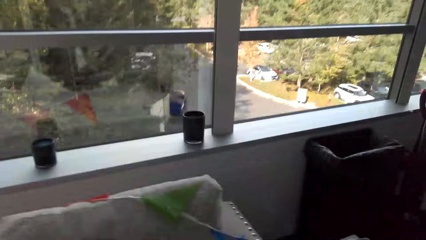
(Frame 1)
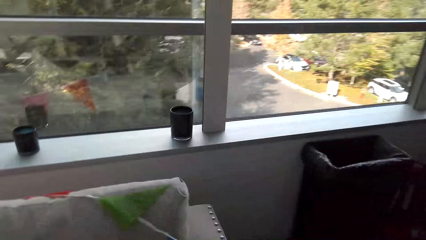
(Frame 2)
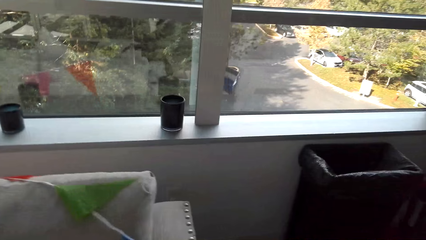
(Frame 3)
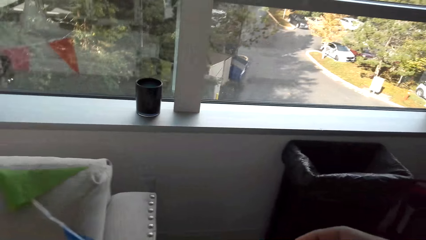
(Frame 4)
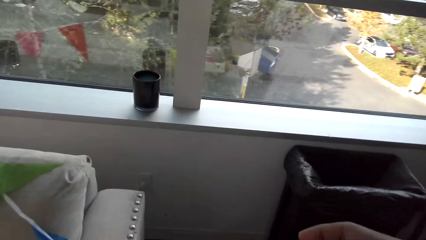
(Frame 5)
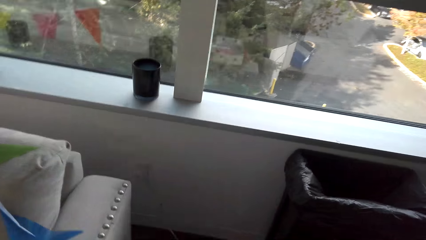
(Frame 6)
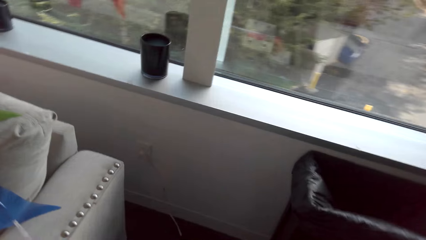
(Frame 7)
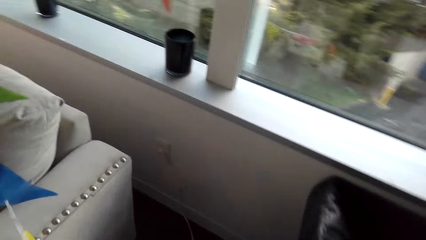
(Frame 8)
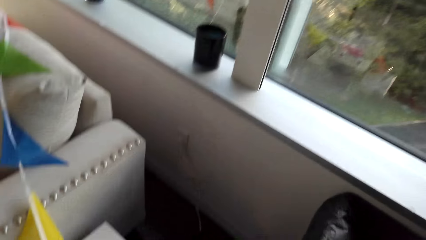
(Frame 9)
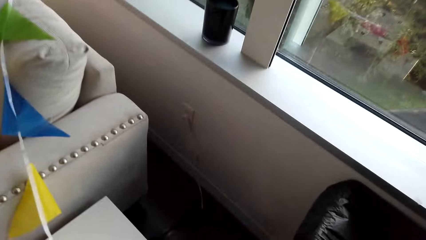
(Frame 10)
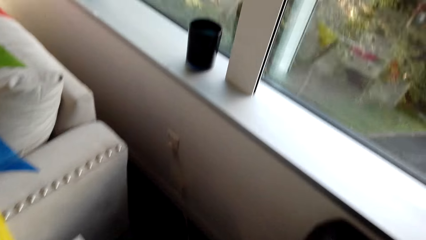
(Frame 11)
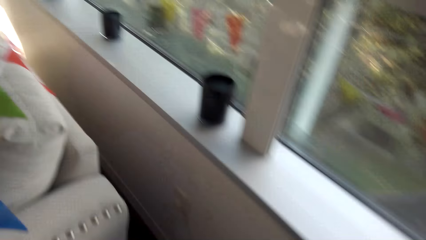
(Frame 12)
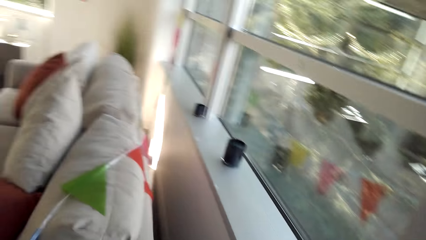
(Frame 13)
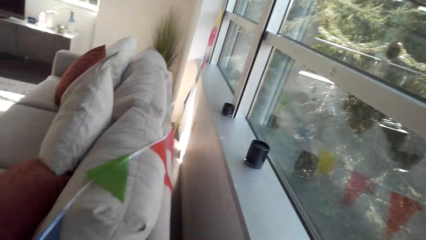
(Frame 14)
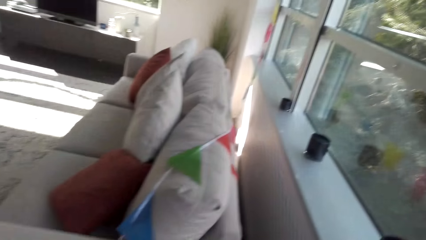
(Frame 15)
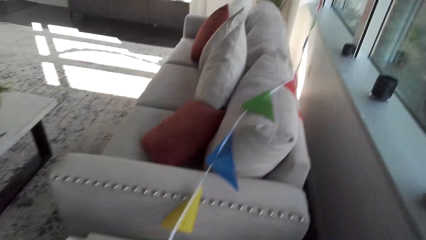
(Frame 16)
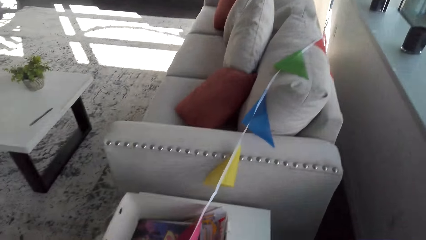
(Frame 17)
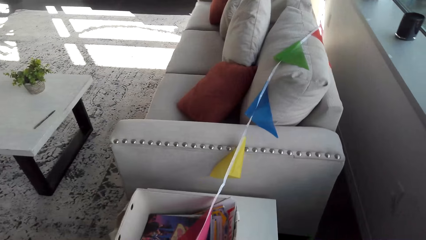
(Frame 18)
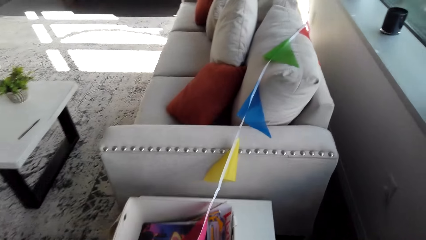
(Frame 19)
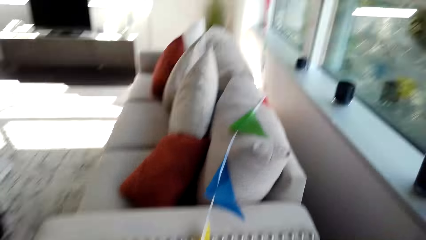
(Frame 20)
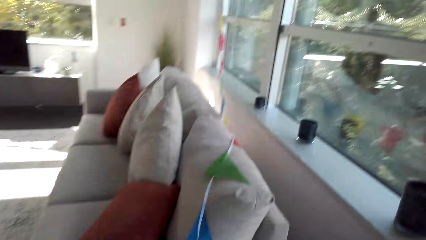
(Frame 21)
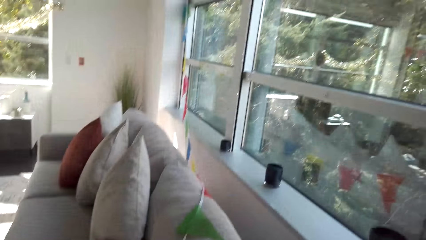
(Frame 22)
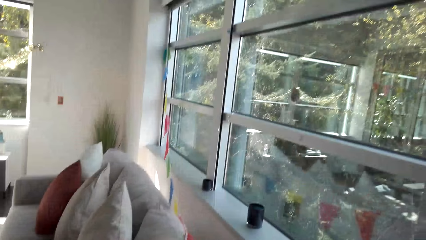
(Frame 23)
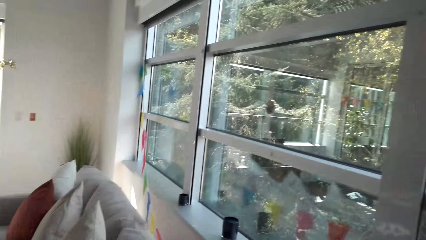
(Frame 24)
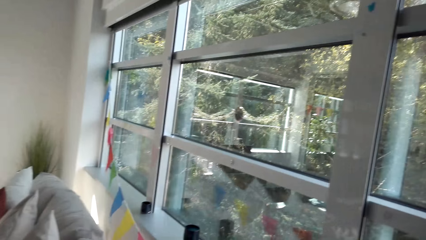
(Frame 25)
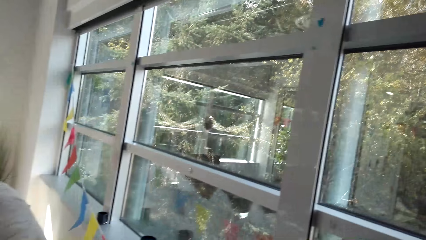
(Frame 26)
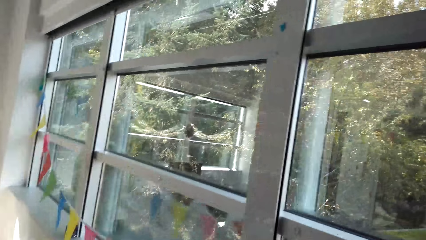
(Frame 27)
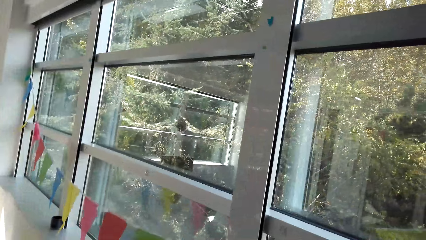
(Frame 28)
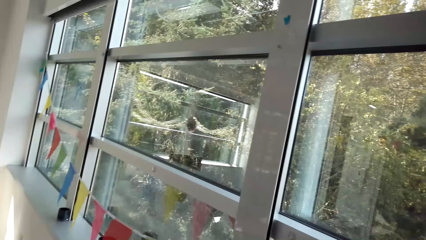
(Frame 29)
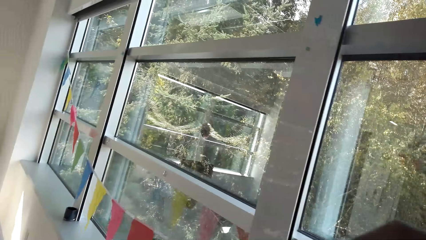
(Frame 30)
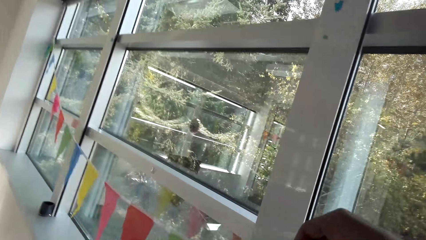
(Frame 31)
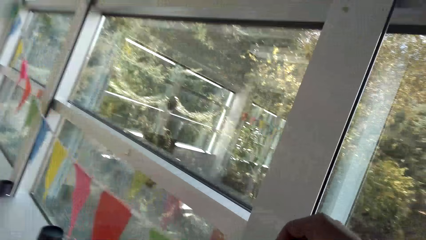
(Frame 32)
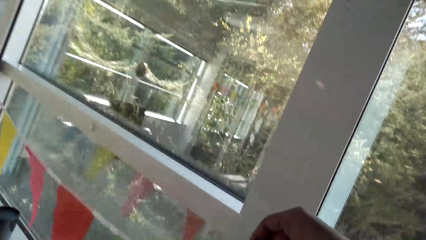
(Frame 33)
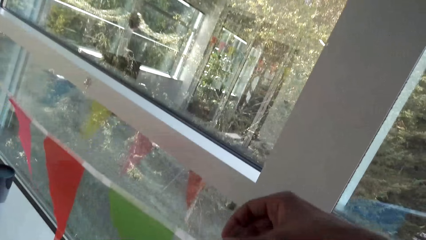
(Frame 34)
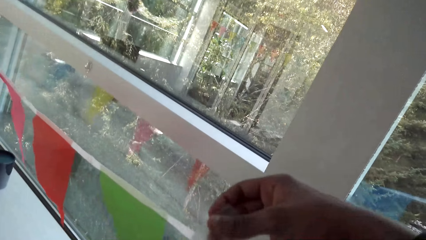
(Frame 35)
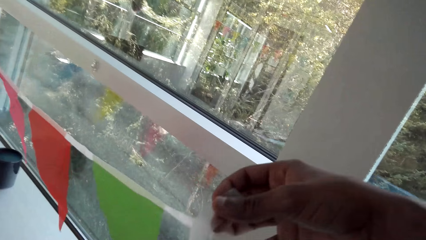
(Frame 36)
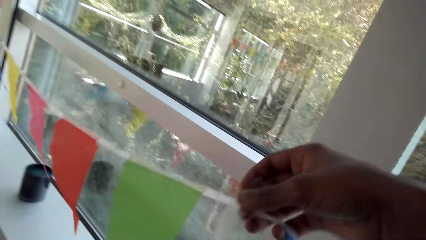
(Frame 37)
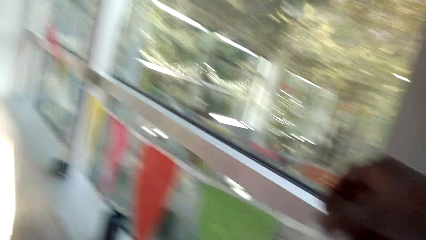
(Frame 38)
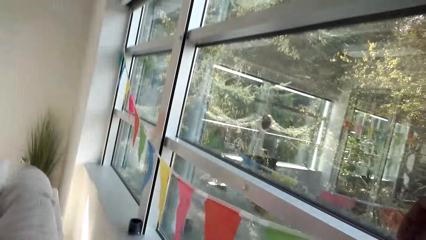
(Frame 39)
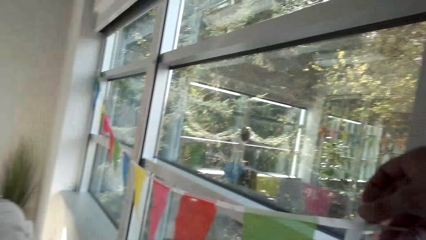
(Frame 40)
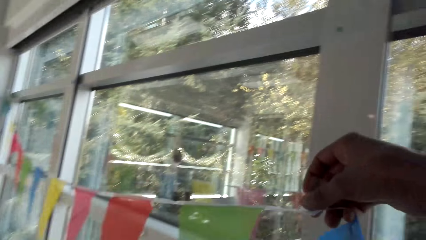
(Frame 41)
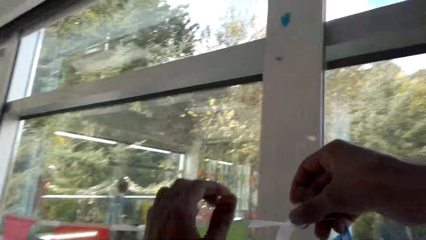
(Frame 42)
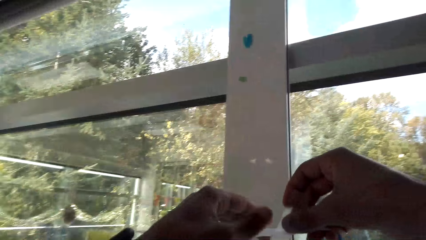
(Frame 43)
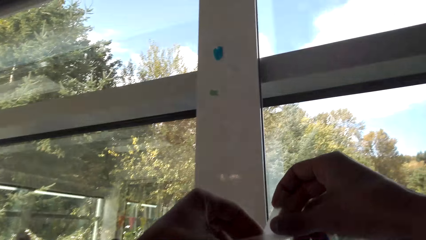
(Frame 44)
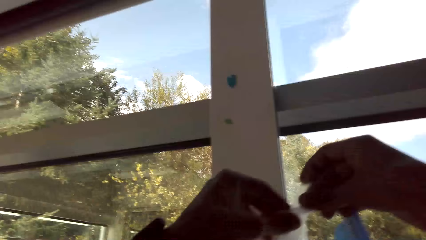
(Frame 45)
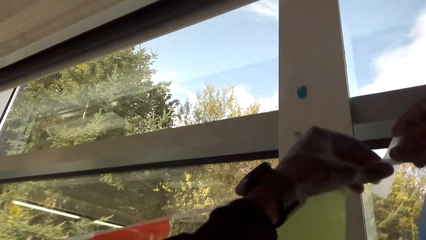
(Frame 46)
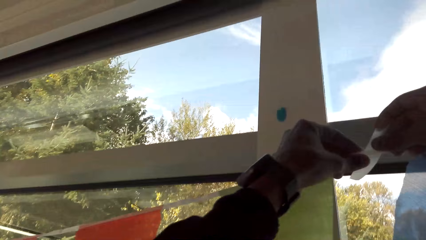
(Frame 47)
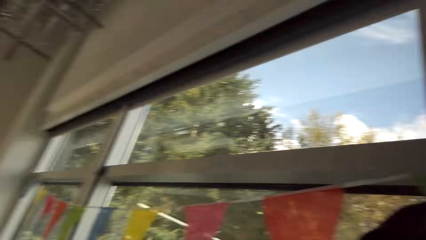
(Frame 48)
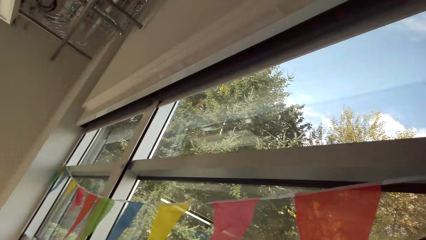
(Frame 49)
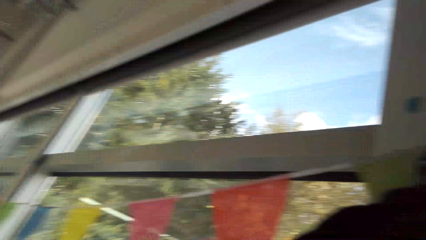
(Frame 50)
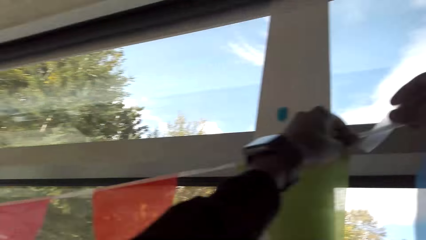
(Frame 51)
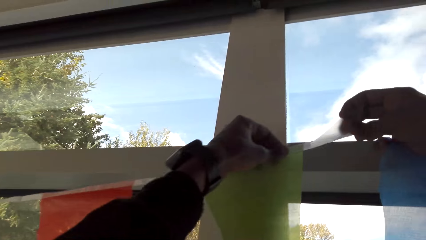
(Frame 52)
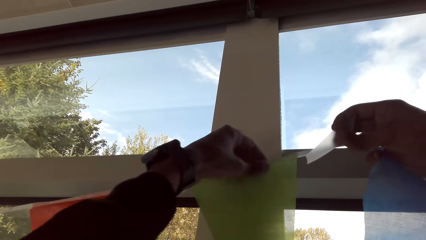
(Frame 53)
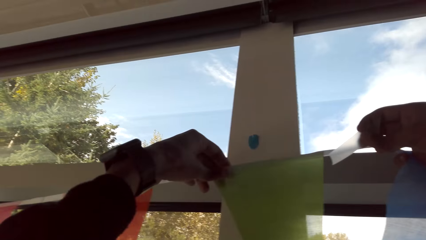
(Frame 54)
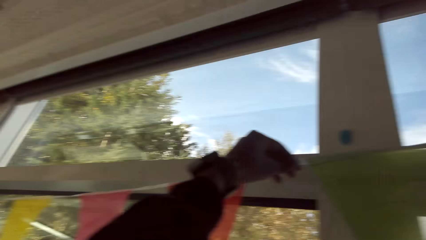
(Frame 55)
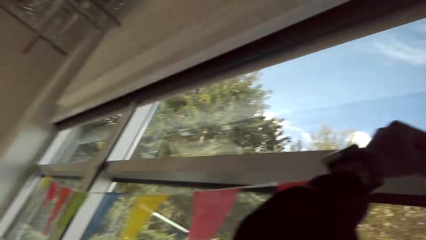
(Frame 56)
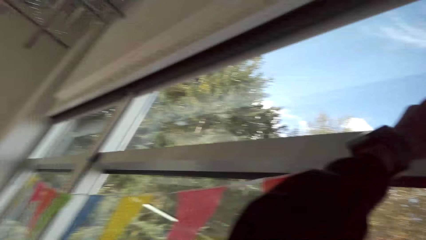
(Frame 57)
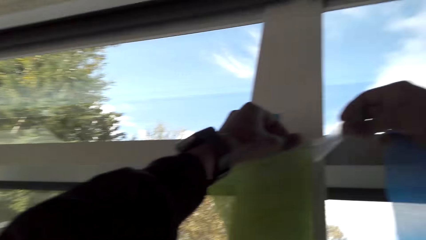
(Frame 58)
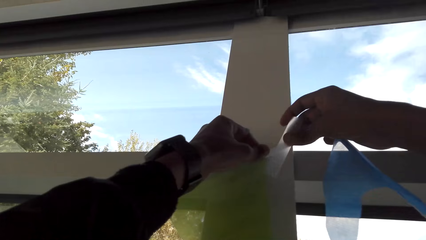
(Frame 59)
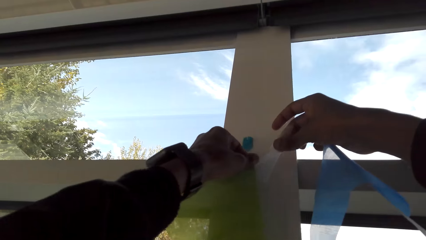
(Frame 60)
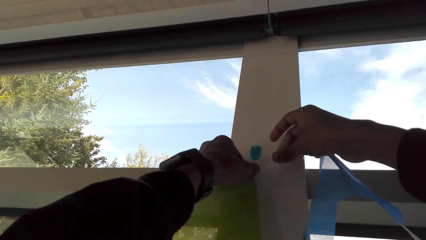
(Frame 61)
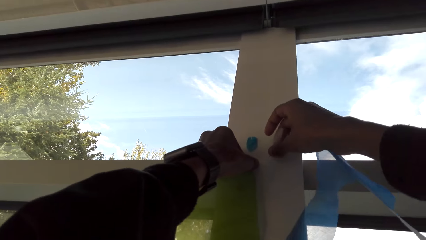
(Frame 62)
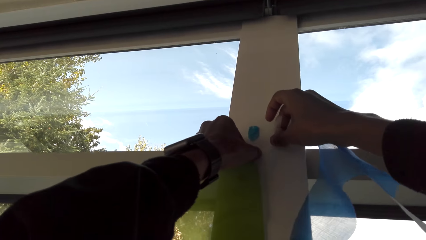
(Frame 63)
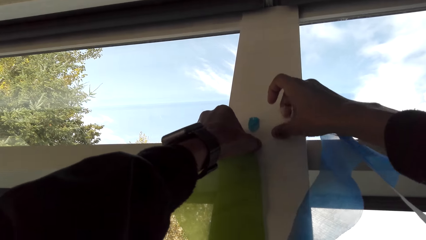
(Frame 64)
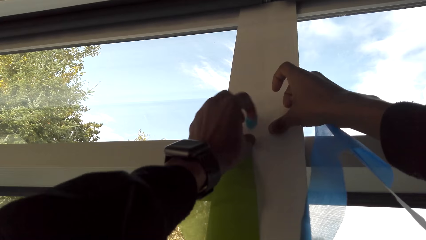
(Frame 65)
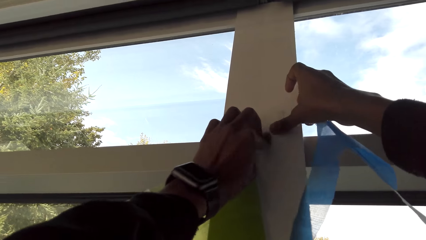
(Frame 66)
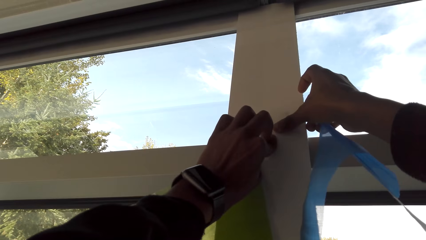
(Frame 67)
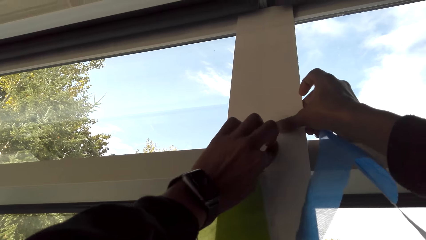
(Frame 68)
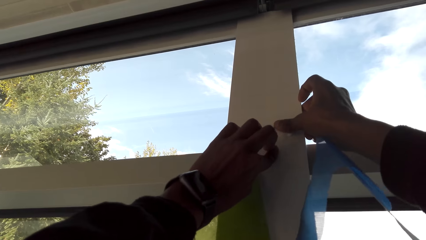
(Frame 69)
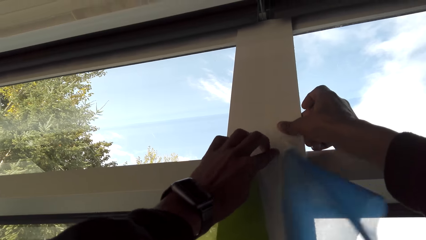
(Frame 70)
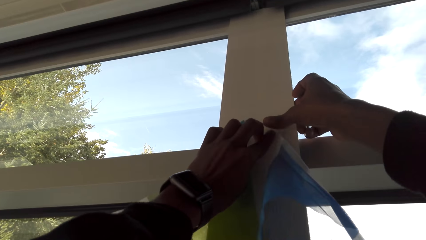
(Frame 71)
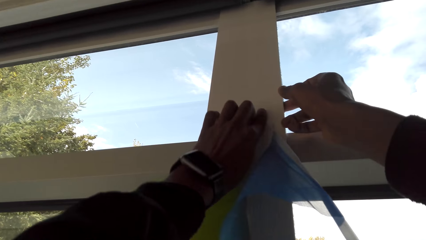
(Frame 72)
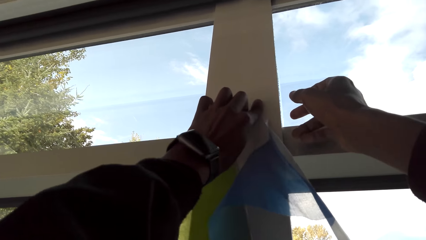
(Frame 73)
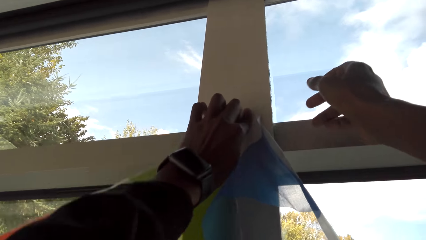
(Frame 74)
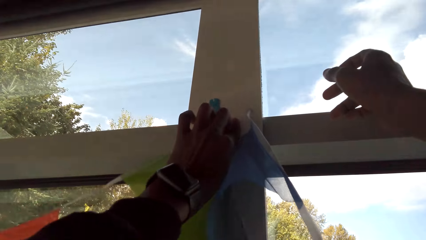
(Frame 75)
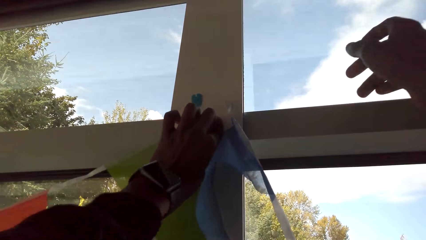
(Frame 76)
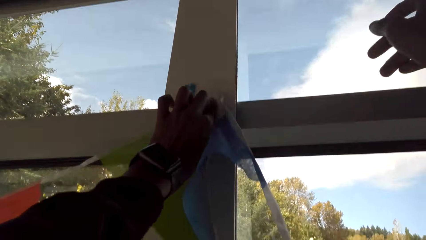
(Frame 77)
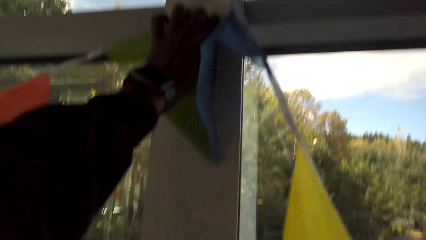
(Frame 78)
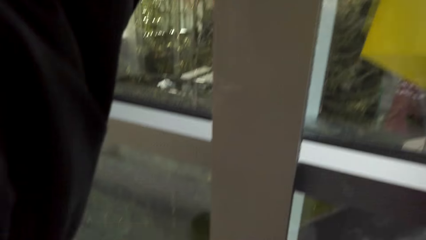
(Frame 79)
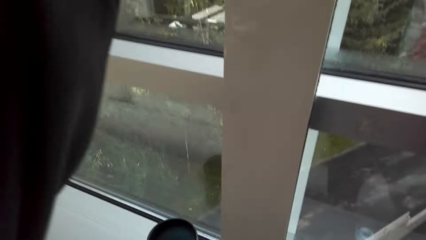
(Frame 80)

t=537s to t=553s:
The camera wearer looks around. They pick up the wall hanging. They hold the decoration with the right hand. They fix the hanging to a window frame with the tape. They place the tape on the decoration. They hold the decoration with both hands. They mount the decoration on the wall. They smear the tape on the wall.
